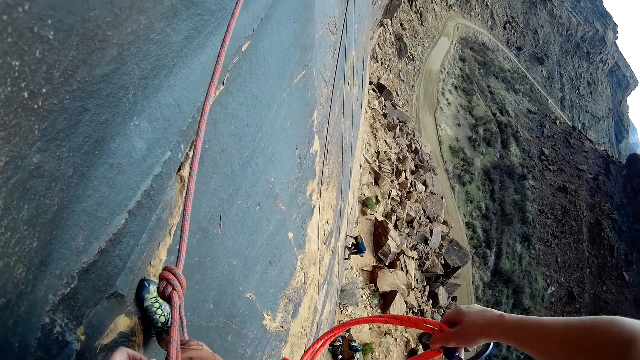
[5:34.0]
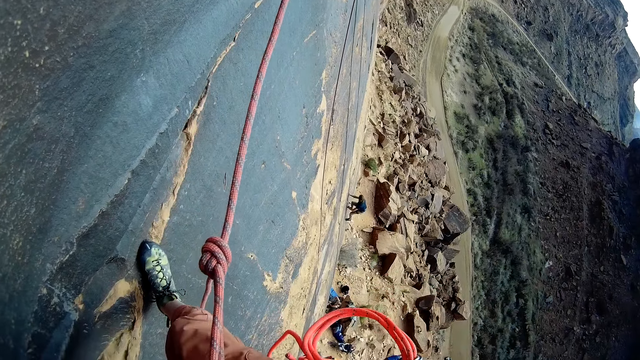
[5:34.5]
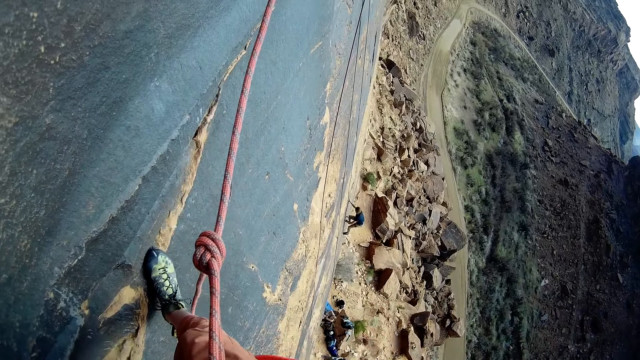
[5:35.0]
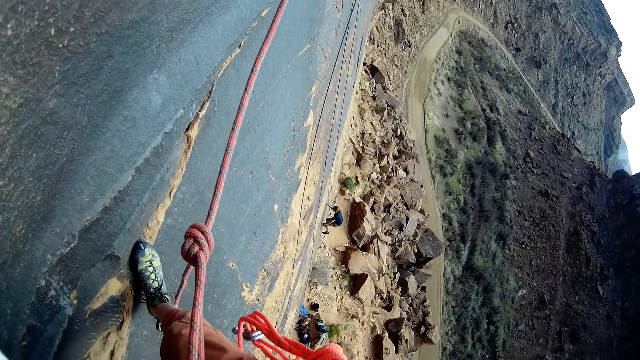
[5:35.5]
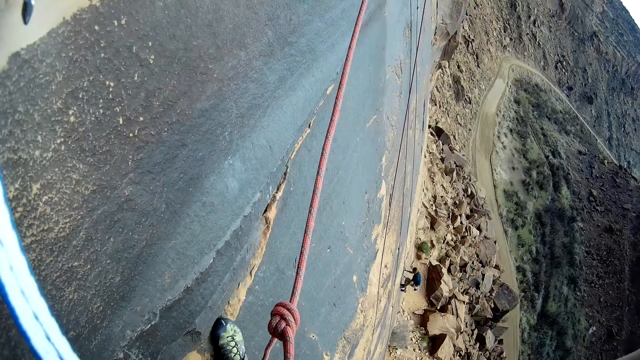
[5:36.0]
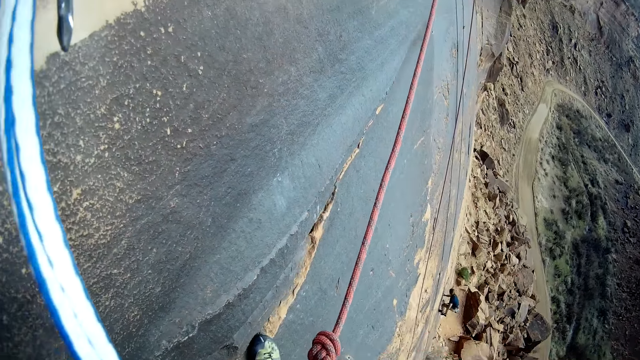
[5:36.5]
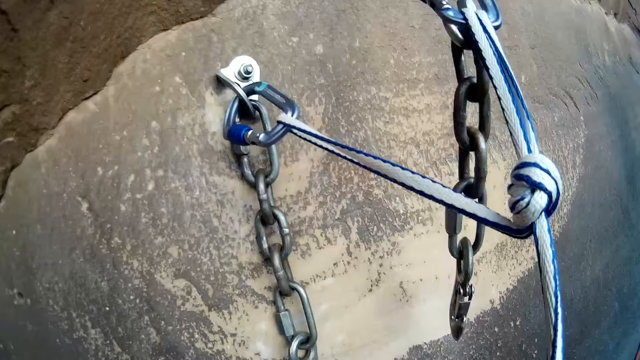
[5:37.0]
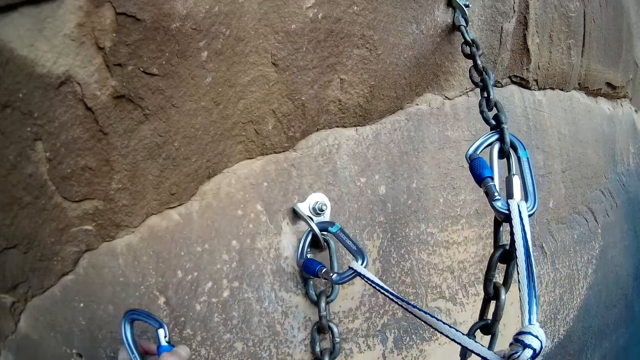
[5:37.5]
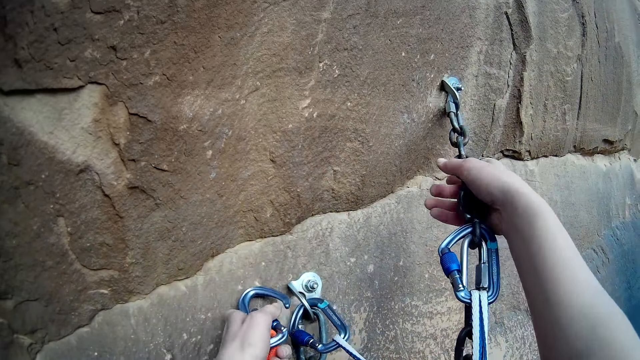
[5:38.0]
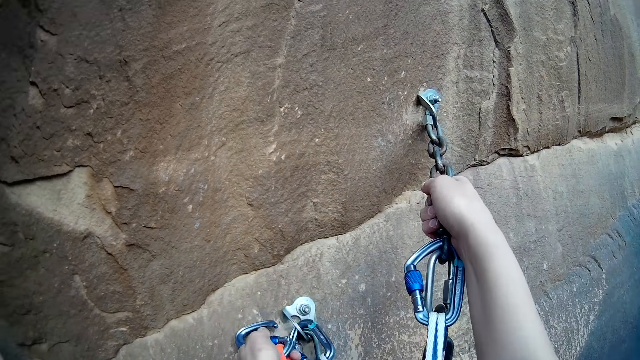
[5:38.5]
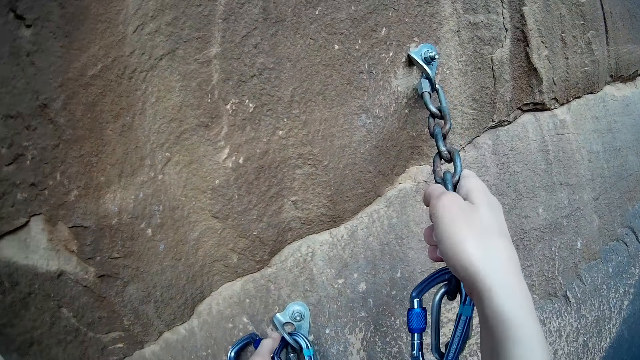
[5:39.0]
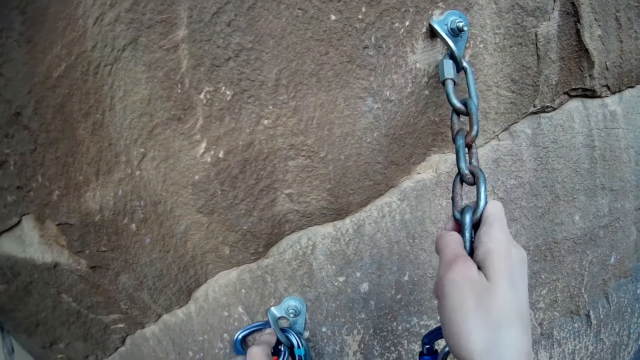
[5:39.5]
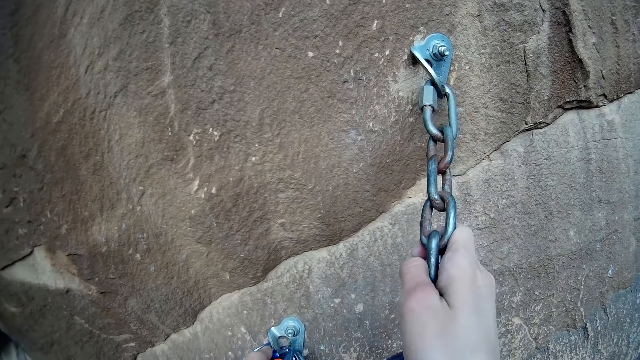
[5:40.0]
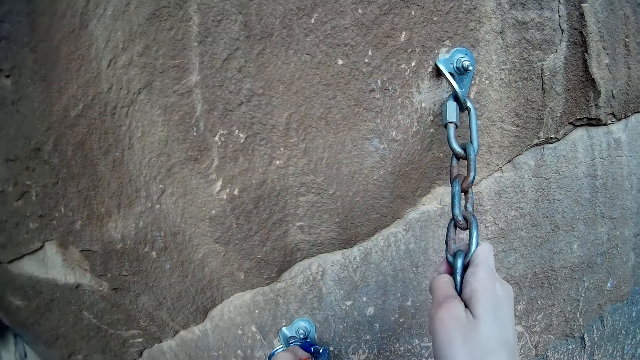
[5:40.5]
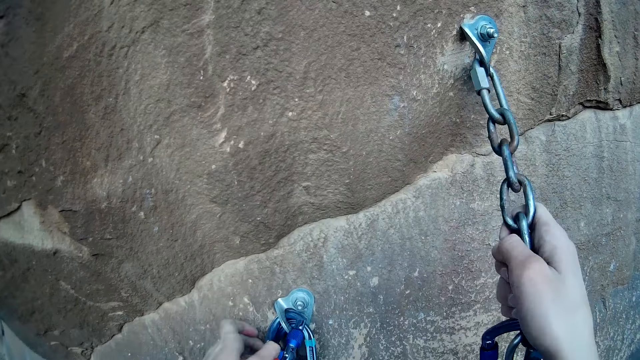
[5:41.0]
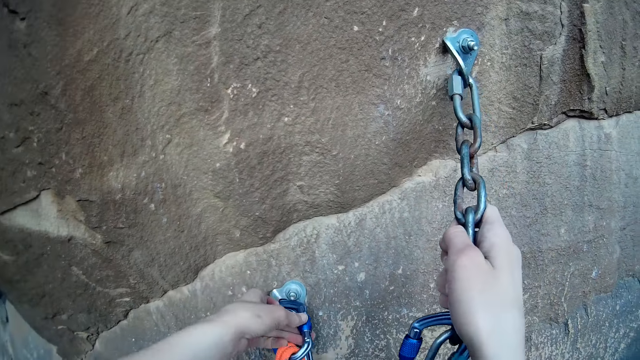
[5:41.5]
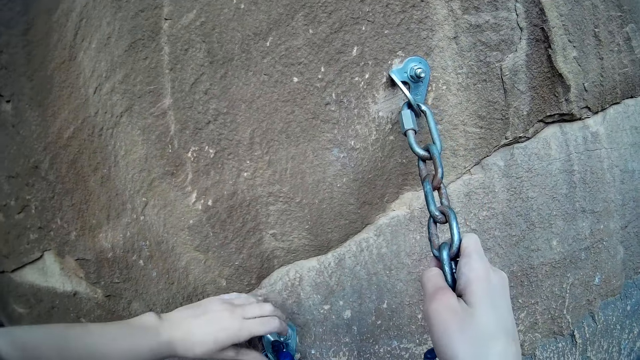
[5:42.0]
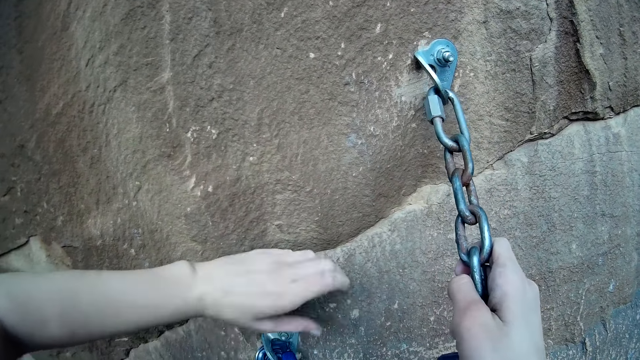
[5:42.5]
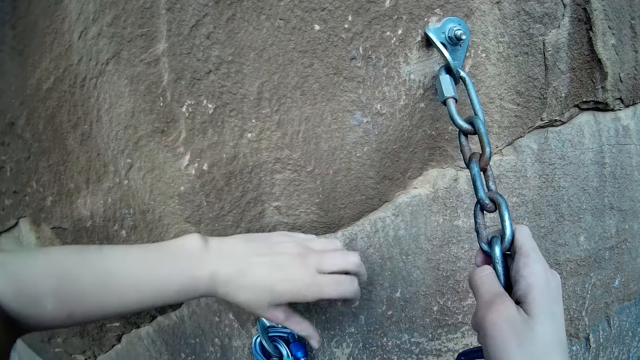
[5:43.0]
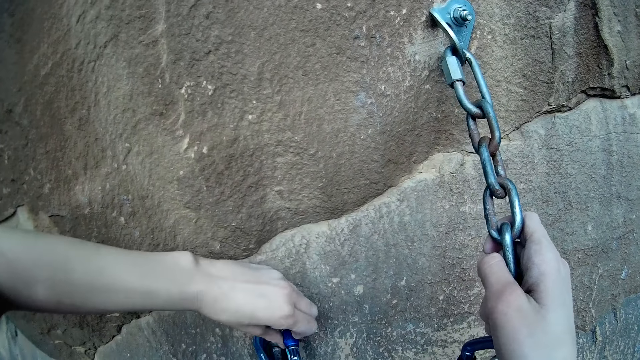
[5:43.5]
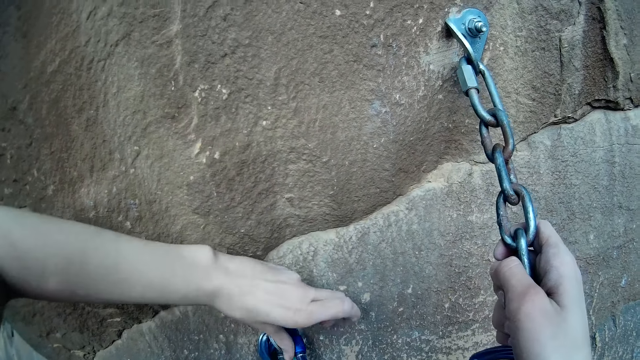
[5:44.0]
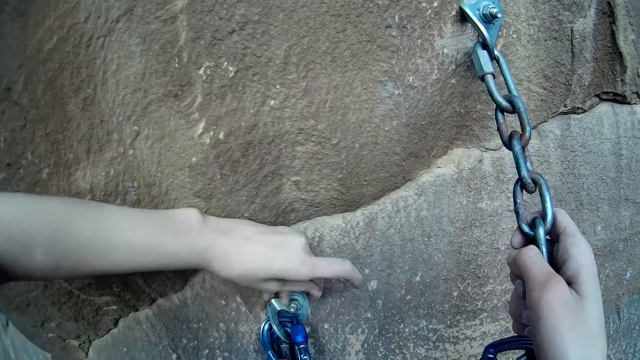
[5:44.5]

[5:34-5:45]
The camera wearer removes another carabiner from his waist strap. He hooks the carabiner to the rock climbing anchor. He climbs the chains and grasps the chain. He tightens the carabiner.

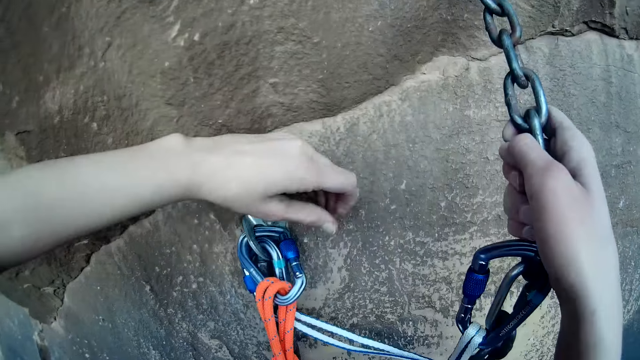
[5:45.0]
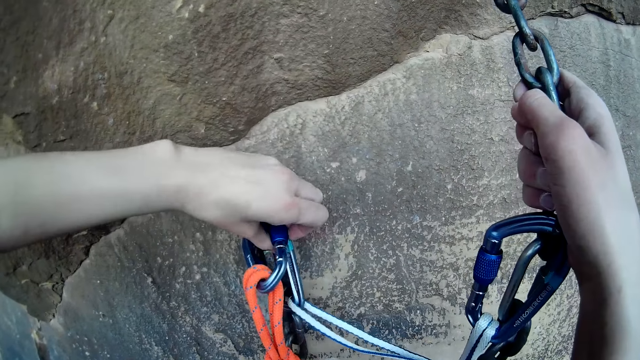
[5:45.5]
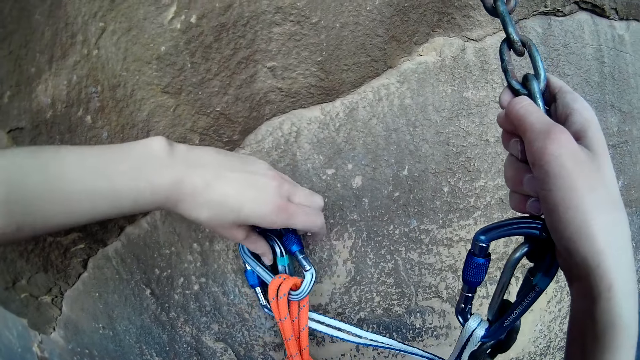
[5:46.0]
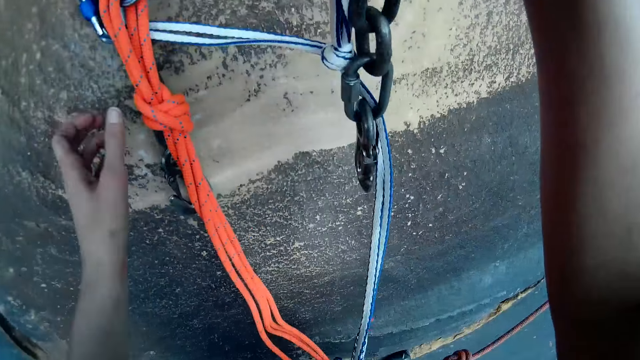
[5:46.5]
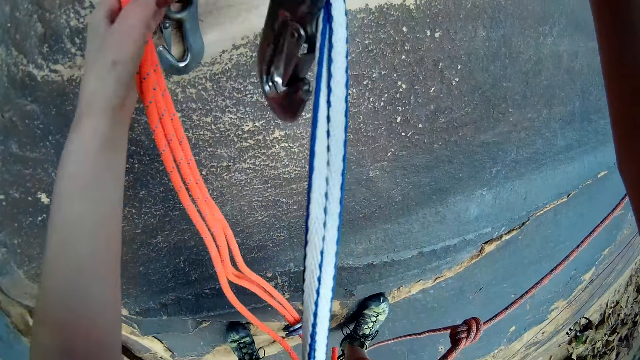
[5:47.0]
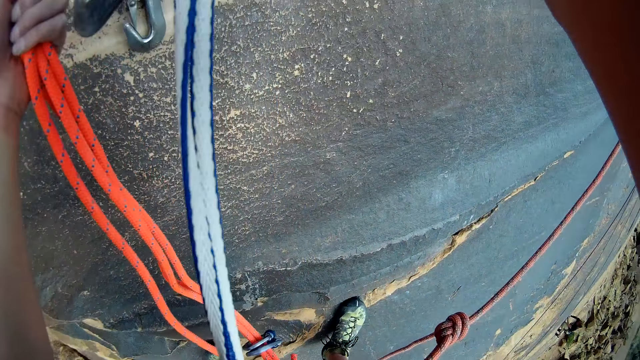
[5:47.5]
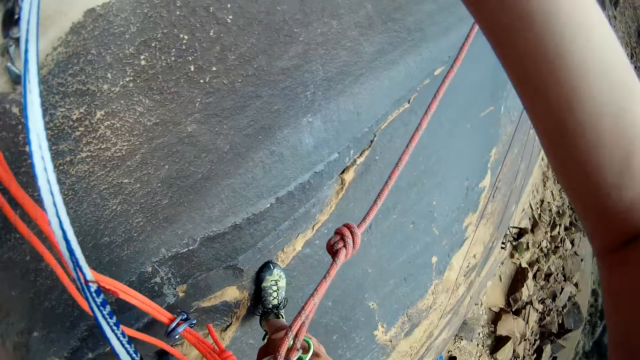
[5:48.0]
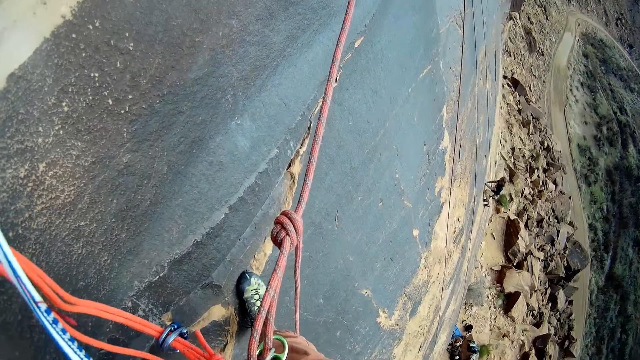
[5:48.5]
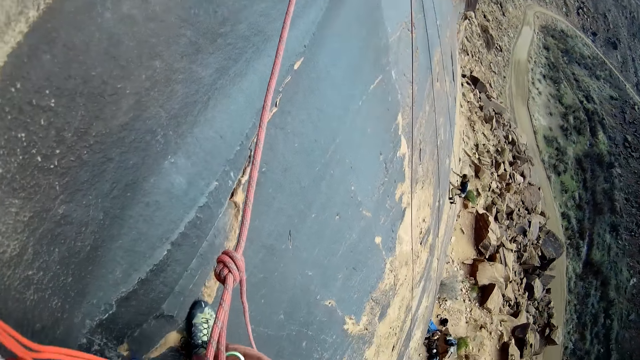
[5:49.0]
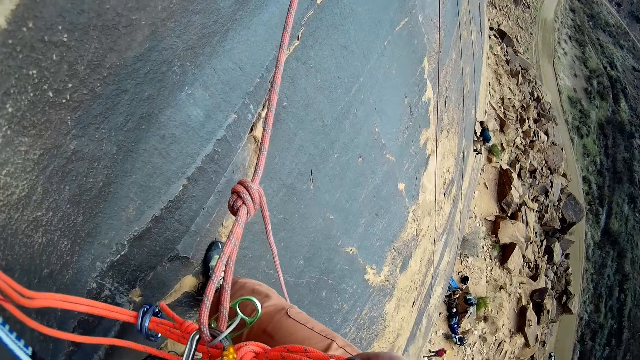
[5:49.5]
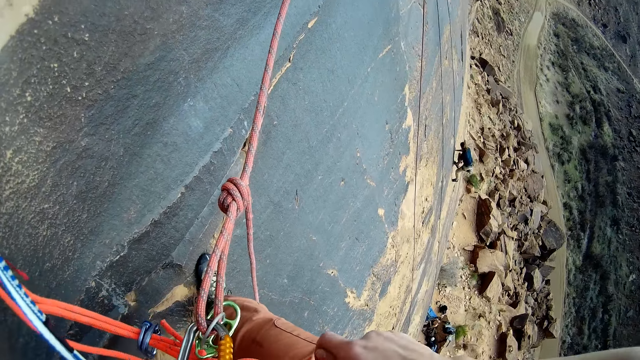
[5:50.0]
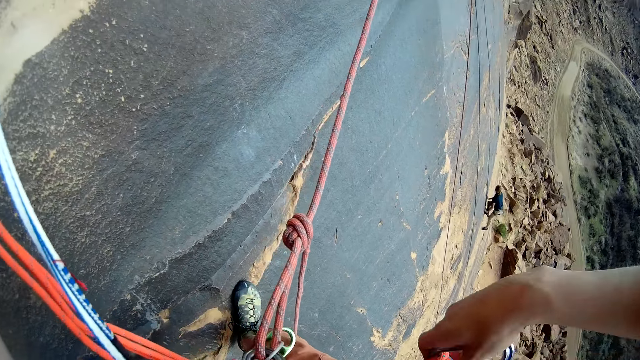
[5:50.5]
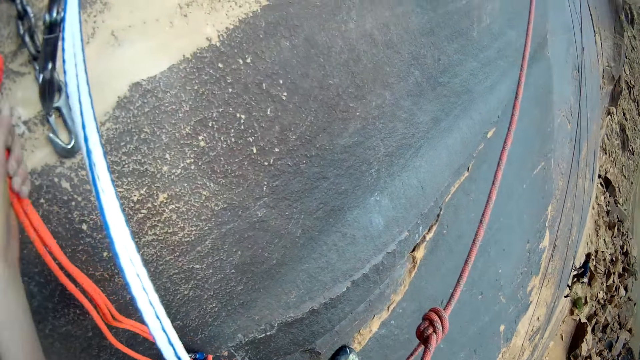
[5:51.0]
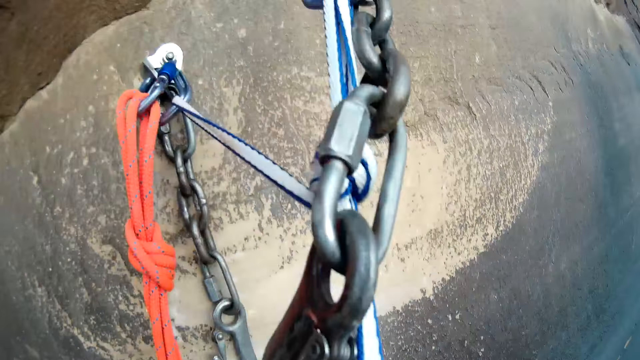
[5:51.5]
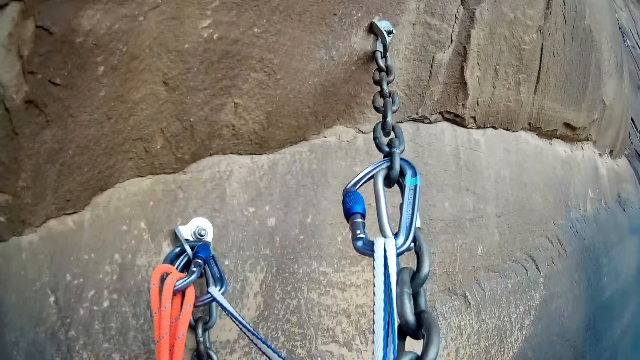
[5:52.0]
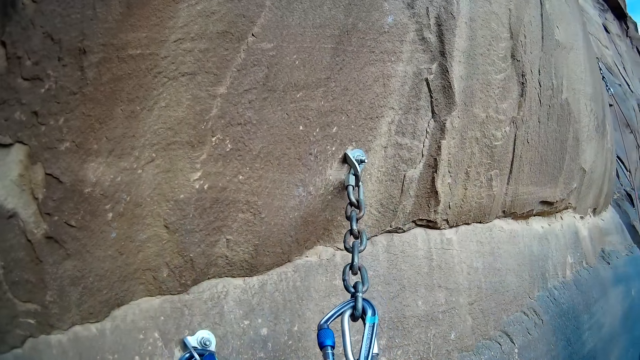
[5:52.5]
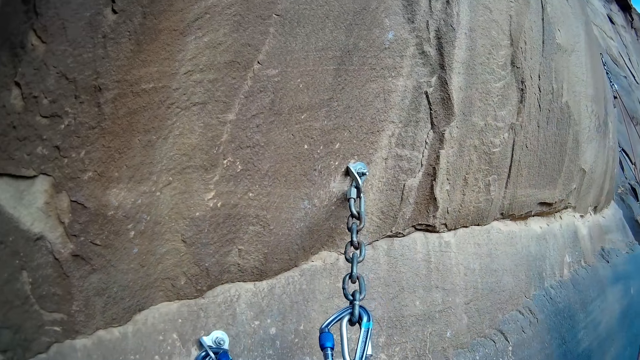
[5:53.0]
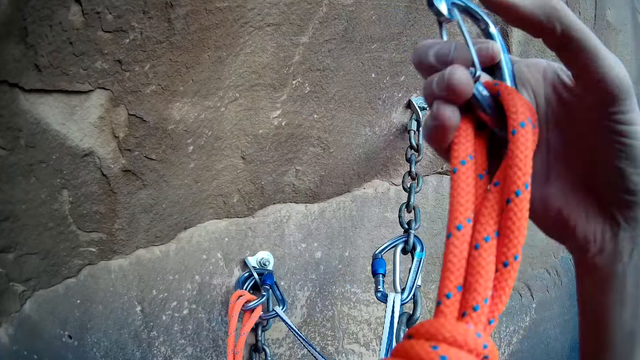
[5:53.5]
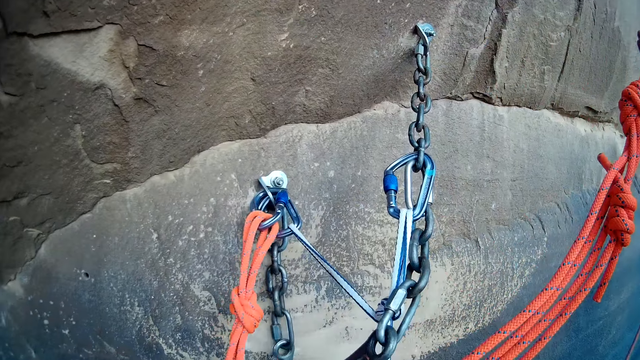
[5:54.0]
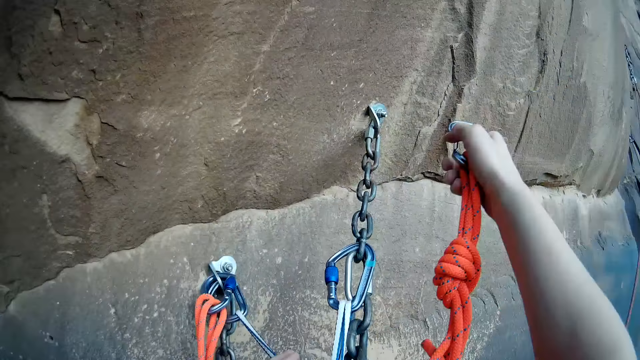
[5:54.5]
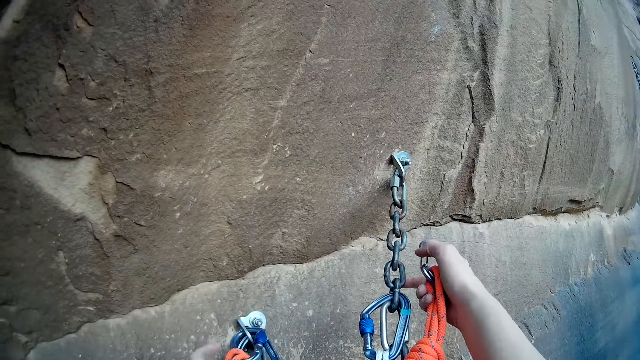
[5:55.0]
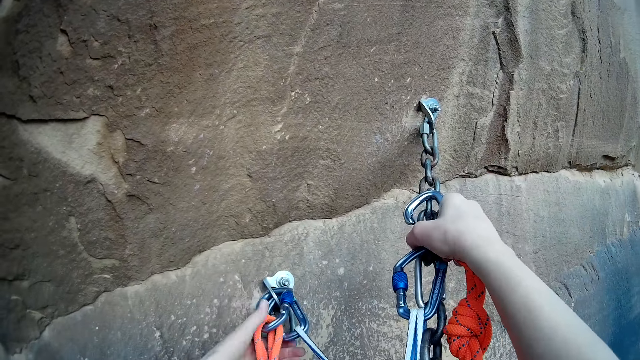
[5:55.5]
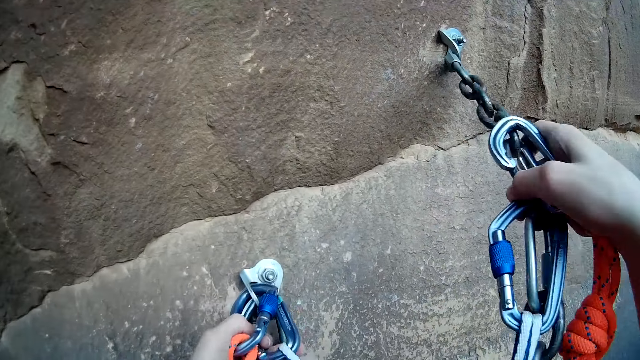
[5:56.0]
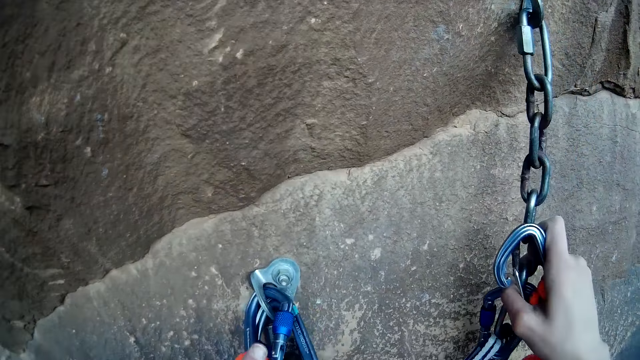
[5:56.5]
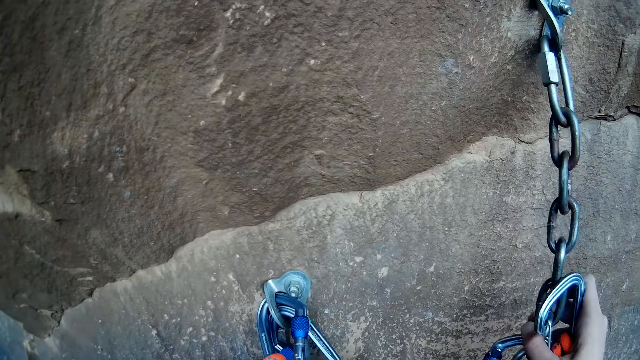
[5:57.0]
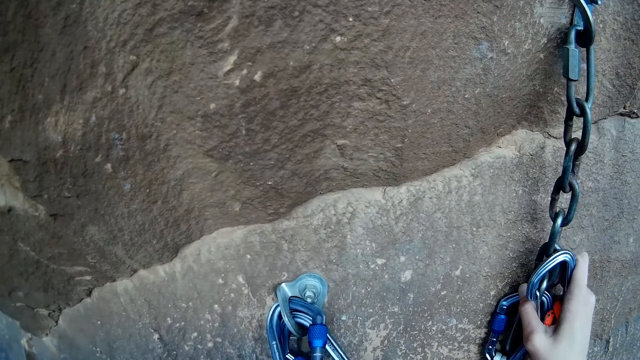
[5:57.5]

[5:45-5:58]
The camera wearer grasps the rope. He reaches for something. He removes another carabiner from his waist strap. He grasps the chains.
